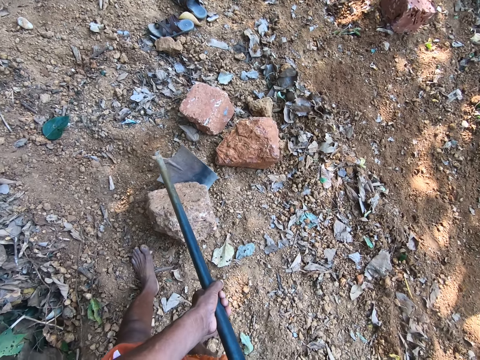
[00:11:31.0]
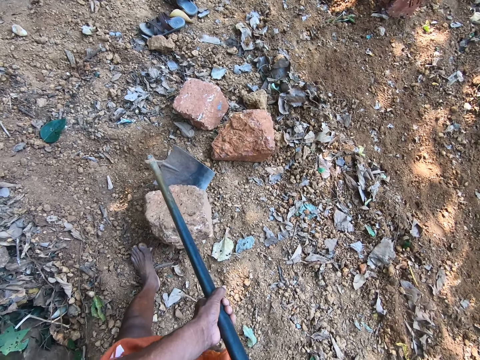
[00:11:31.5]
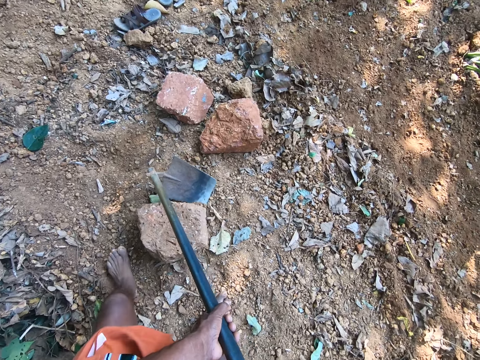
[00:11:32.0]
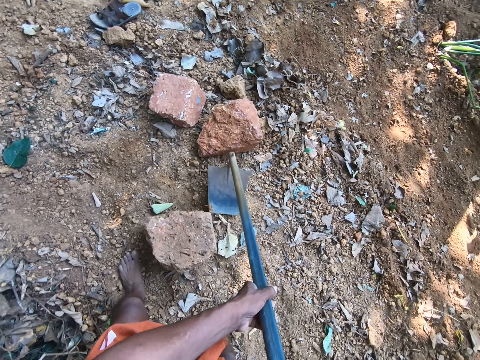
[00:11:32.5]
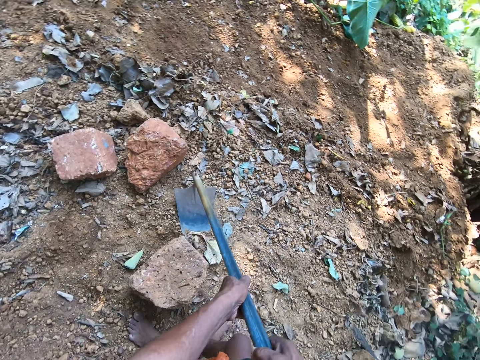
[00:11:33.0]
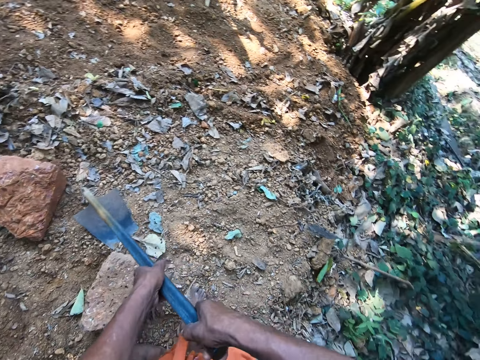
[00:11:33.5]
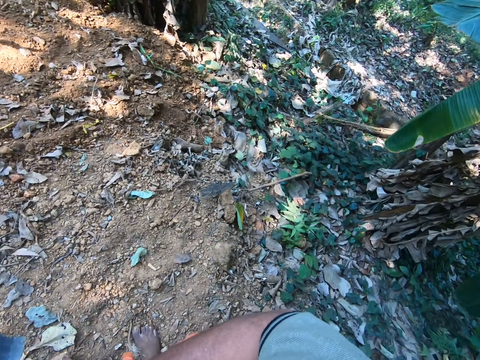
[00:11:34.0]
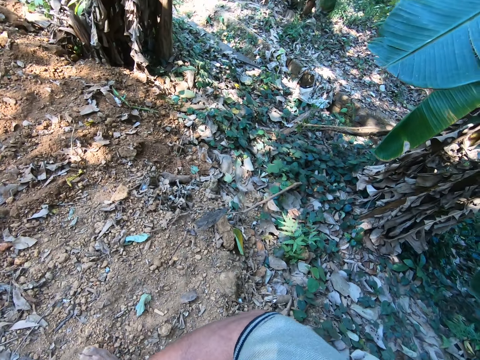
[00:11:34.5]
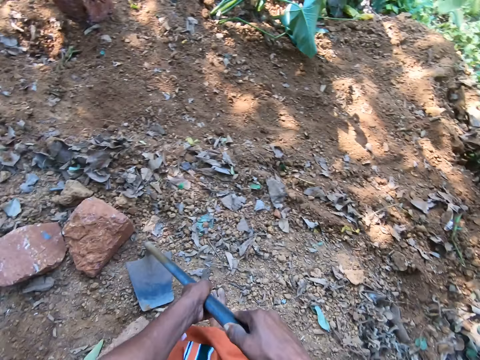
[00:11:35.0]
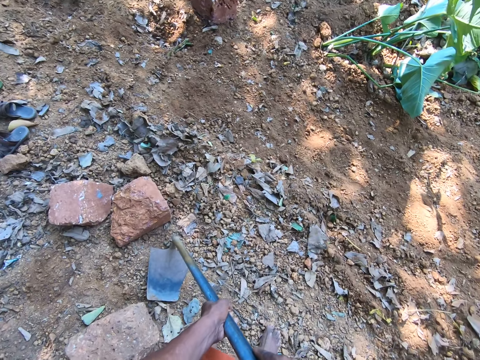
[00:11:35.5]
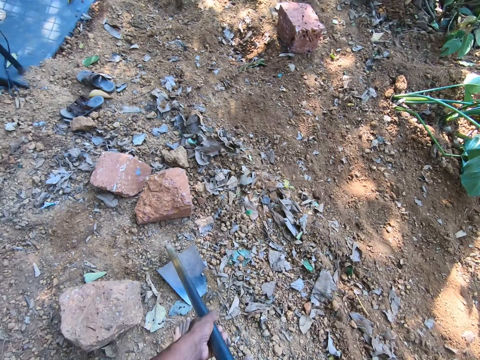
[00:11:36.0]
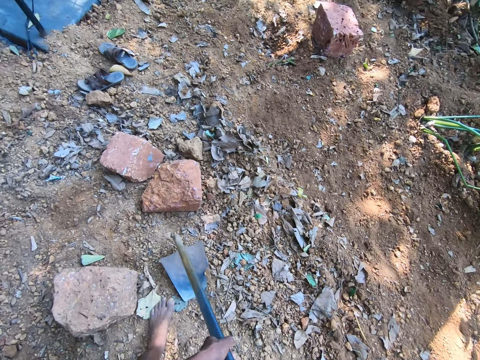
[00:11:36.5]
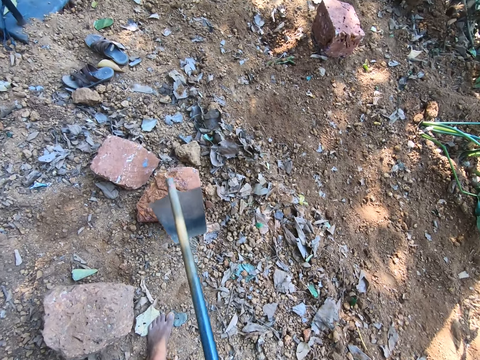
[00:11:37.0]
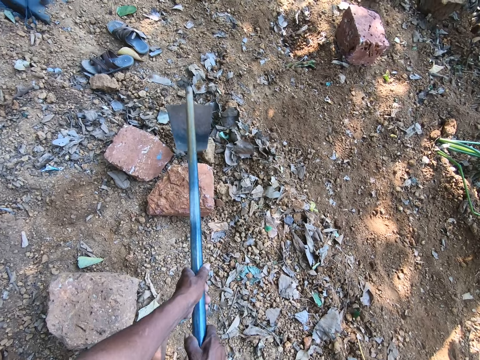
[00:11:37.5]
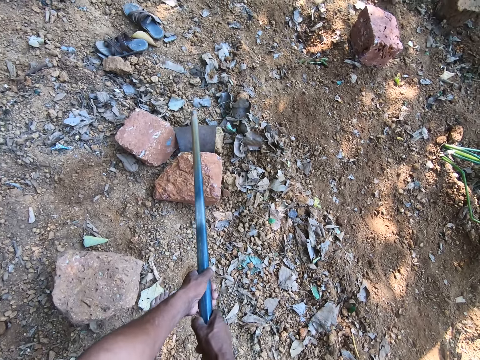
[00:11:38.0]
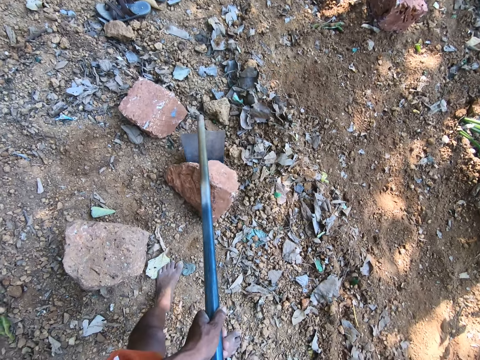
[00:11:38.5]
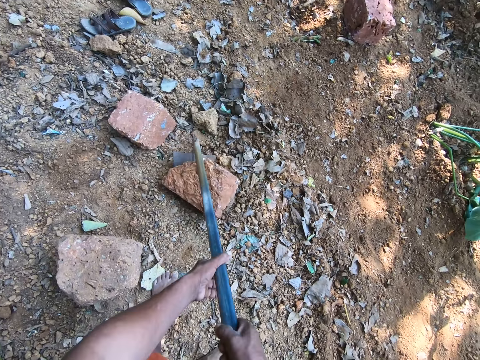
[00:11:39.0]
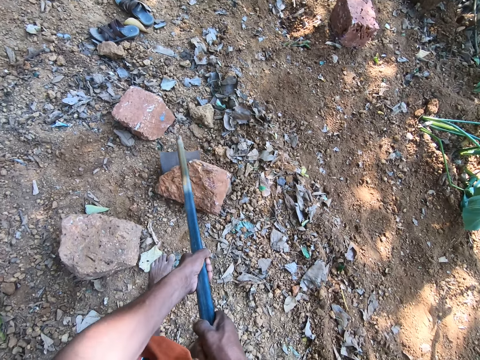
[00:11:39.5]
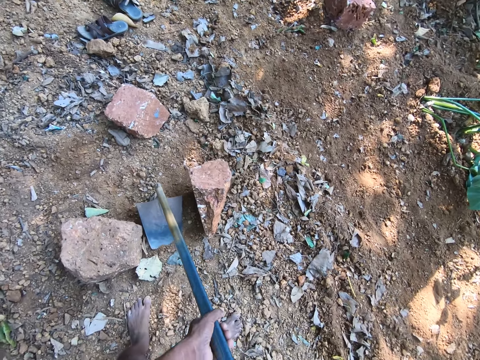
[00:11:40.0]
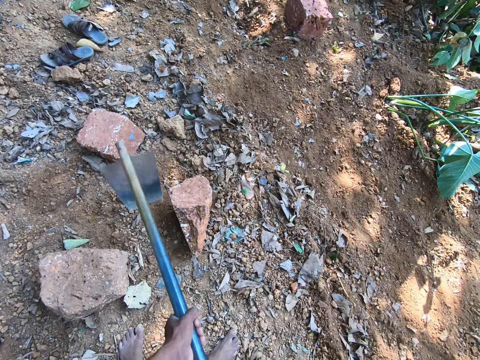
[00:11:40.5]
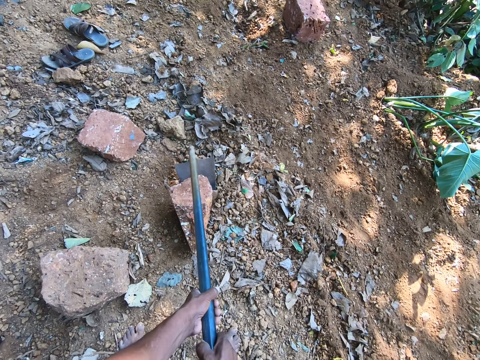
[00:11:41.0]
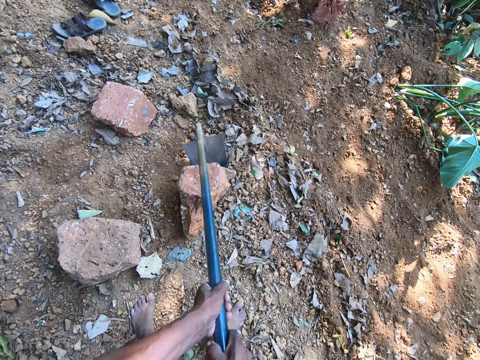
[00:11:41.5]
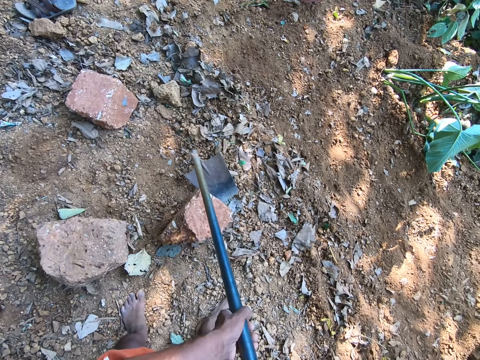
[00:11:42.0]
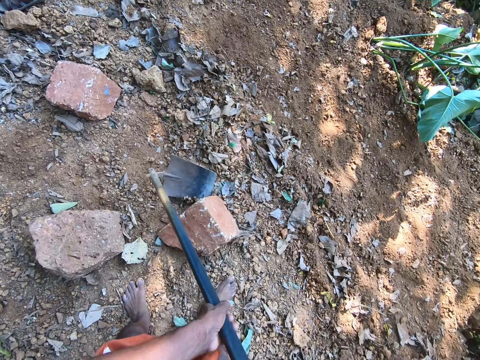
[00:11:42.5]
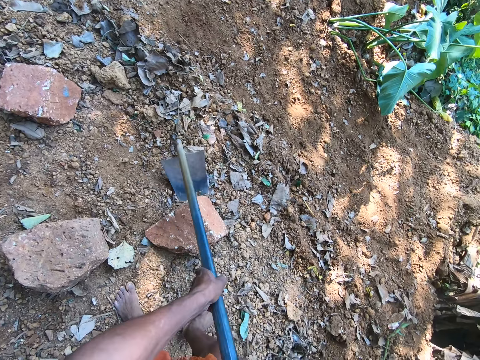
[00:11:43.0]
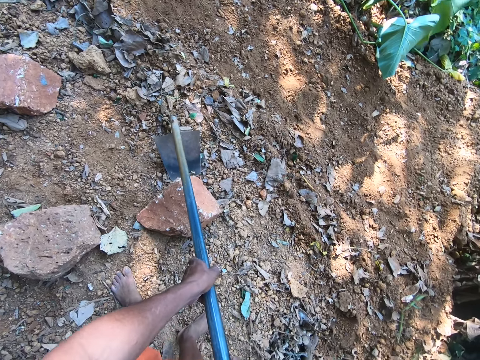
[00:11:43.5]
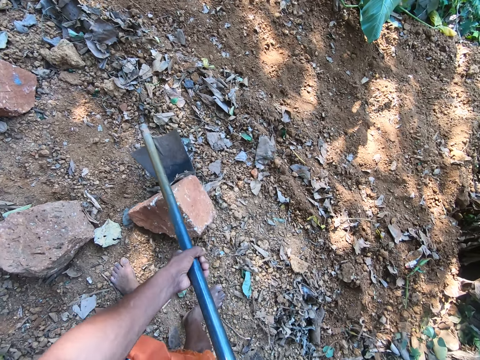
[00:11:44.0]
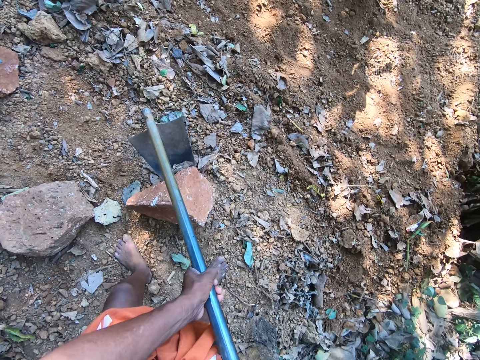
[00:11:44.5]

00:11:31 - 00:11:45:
The camera wearer looks around in the compound. They drag a stone on the floor with the hoe in both hands.

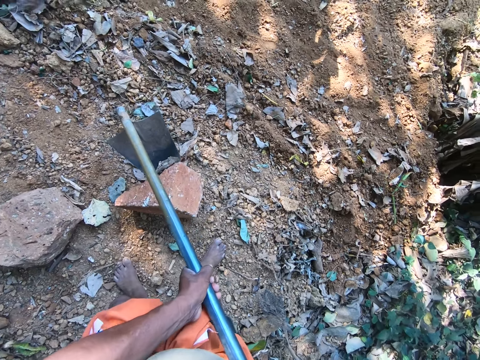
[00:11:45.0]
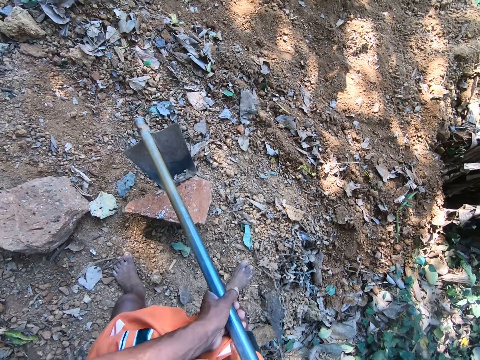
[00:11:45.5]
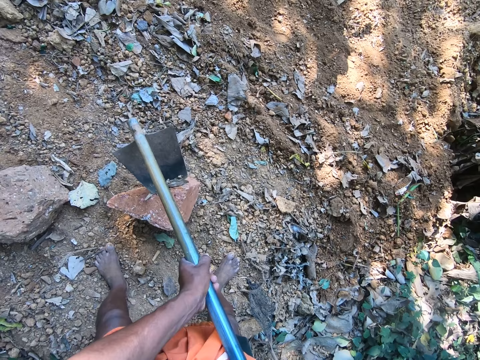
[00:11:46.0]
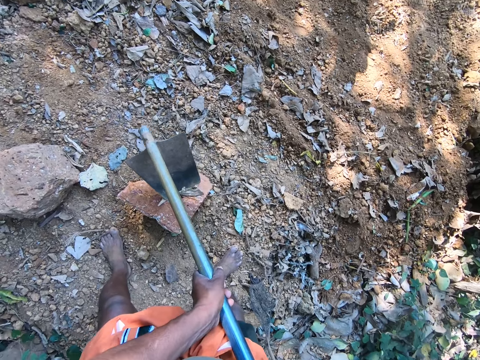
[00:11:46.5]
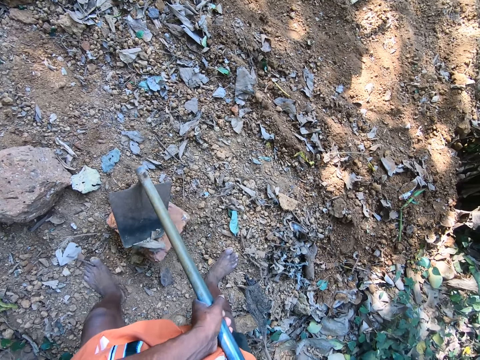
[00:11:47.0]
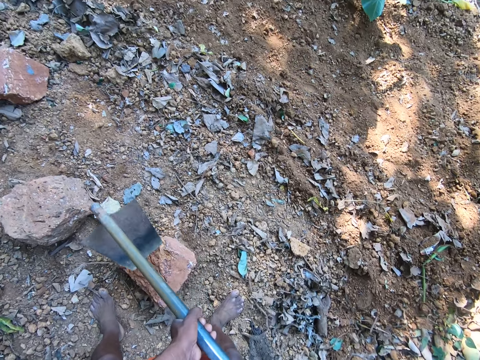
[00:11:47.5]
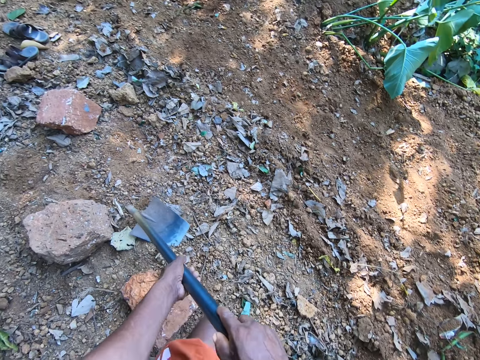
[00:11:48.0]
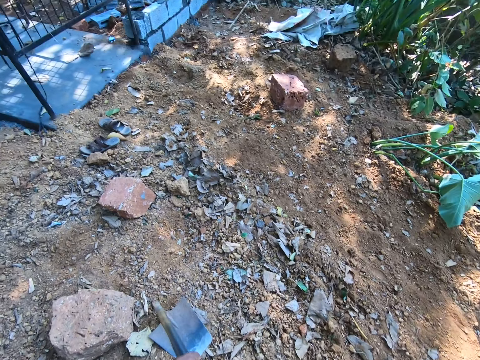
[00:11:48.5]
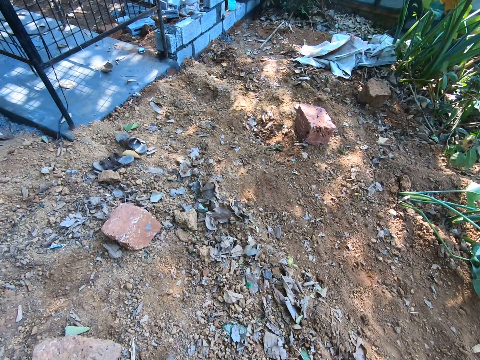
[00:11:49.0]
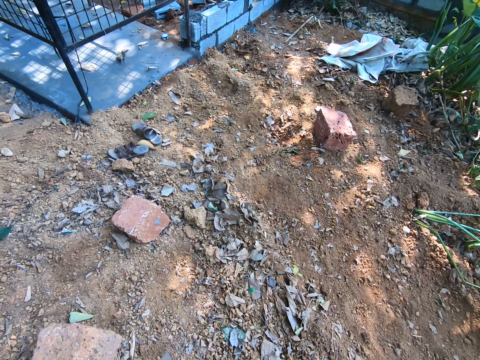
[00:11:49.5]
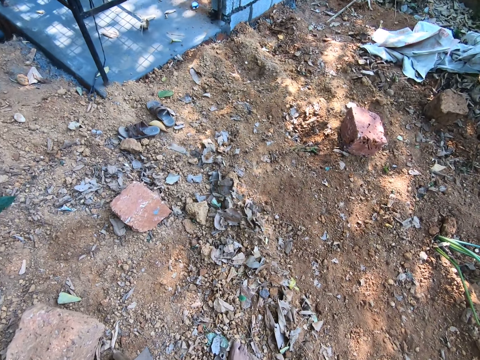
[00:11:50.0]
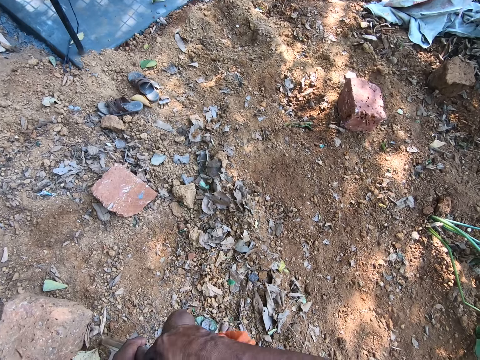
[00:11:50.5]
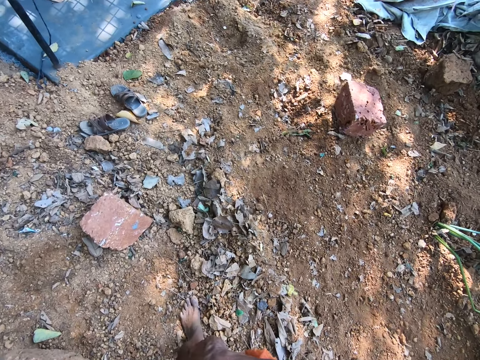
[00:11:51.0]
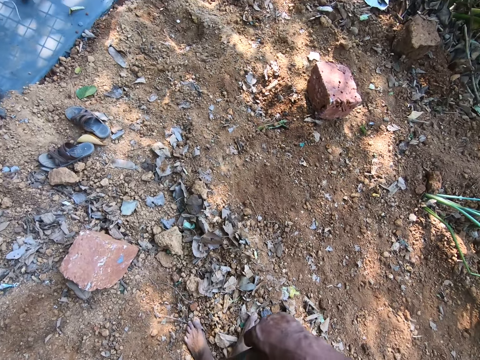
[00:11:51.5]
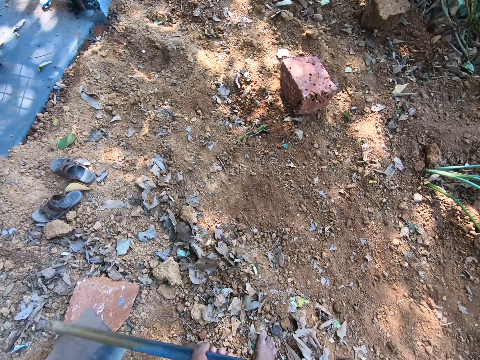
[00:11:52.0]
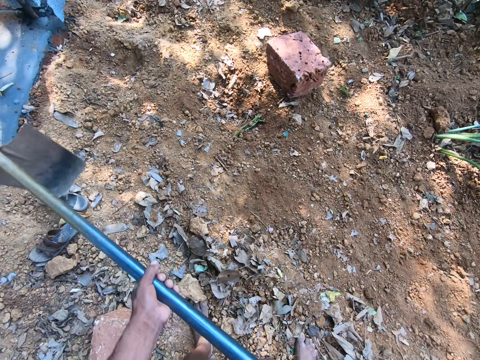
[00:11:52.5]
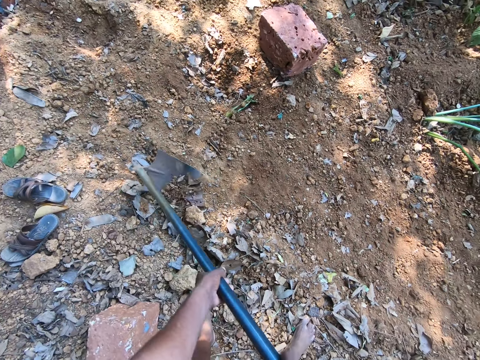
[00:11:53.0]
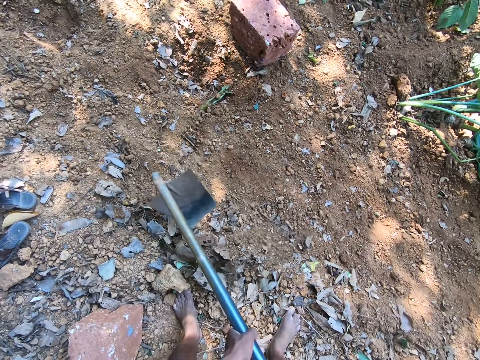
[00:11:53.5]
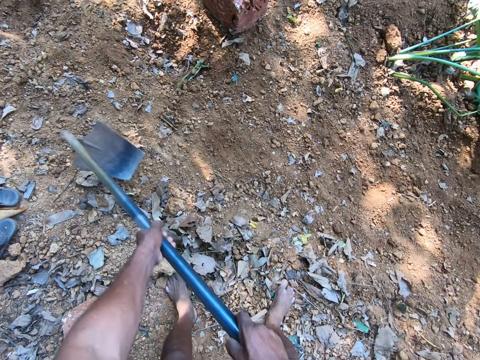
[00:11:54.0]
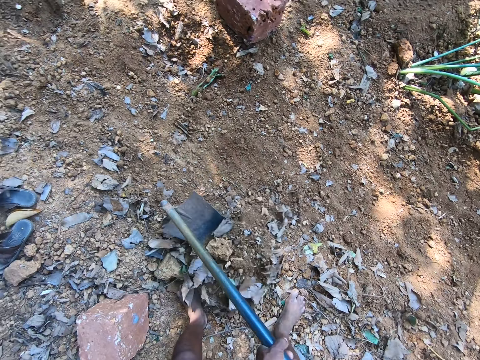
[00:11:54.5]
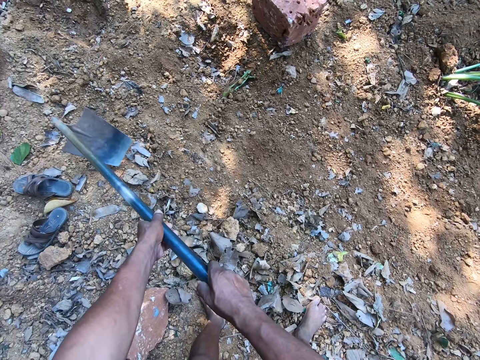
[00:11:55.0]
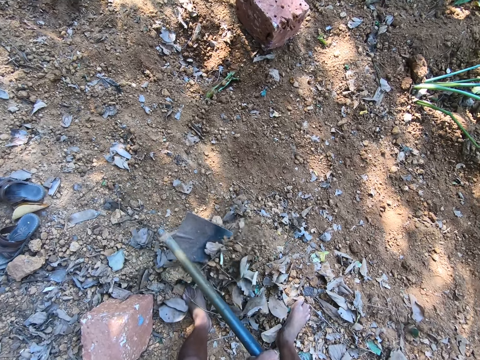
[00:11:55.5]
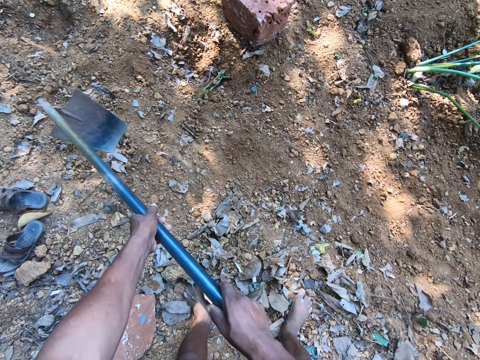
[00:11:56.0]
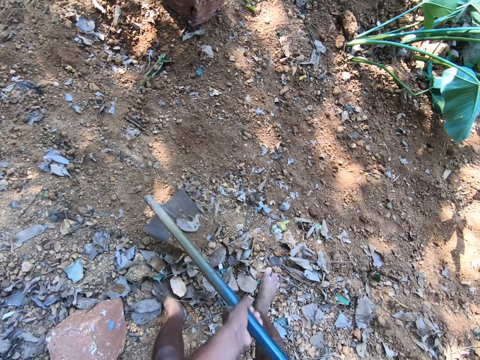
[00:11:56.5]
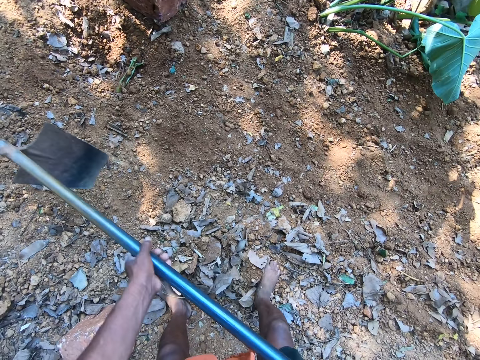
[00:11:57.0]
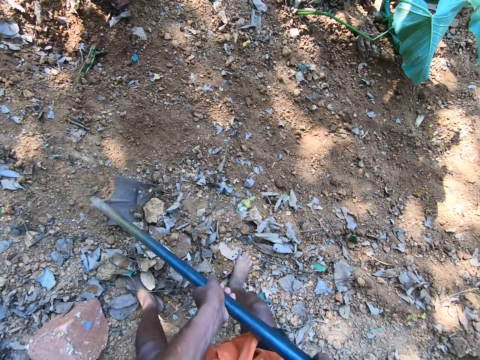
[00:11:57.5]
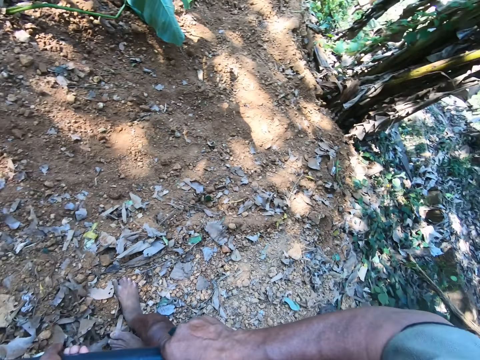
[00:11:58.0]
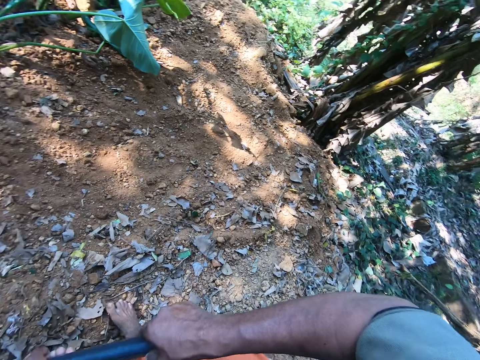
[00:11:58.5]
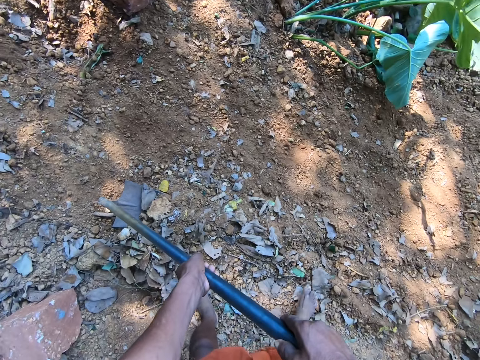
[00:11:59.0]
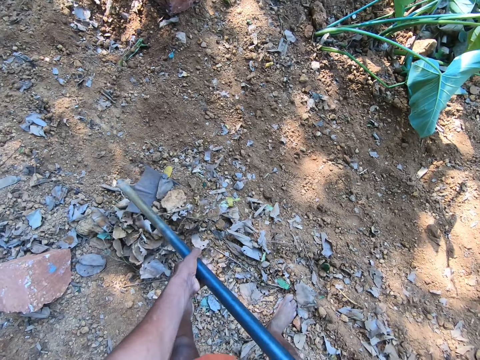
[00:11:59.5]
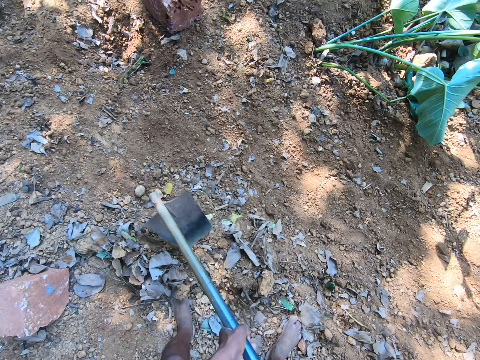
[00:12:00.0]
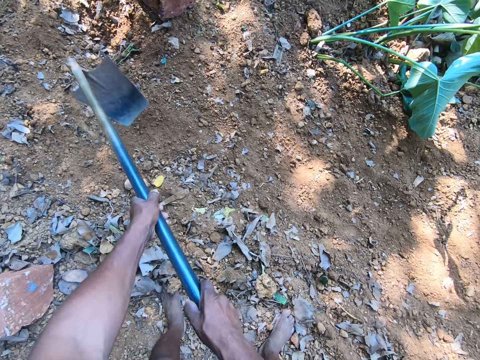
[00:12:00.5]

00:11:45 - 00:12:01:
The camera wearer drops the hoe on the floor with both hands. They walk around in the compound. They scrape sand on the floor with the hoe in both hands. They look around in the compound. They clear soil with the hoe.
